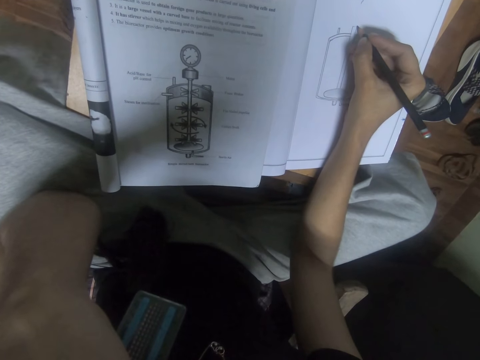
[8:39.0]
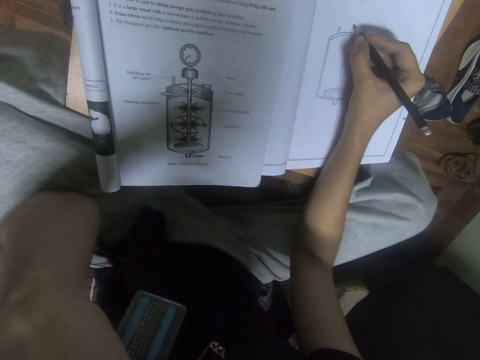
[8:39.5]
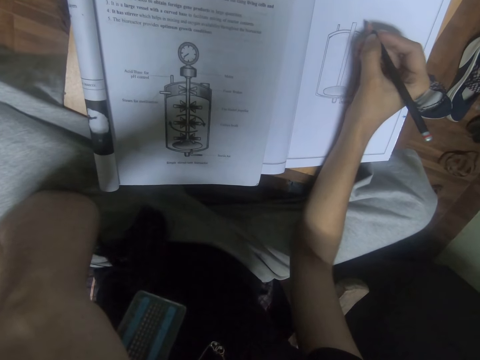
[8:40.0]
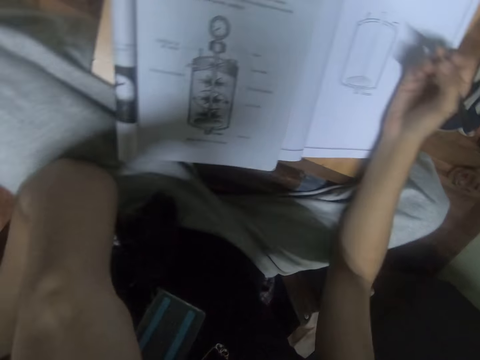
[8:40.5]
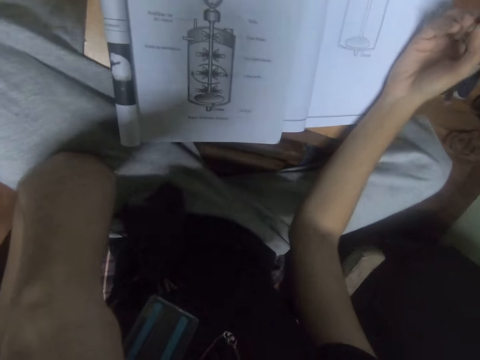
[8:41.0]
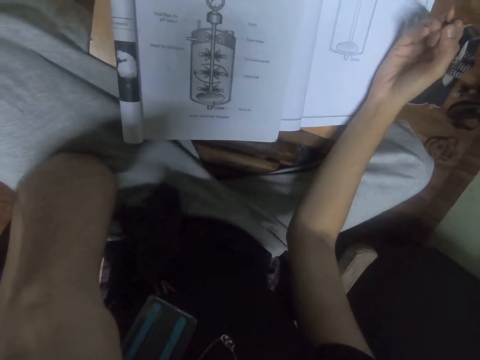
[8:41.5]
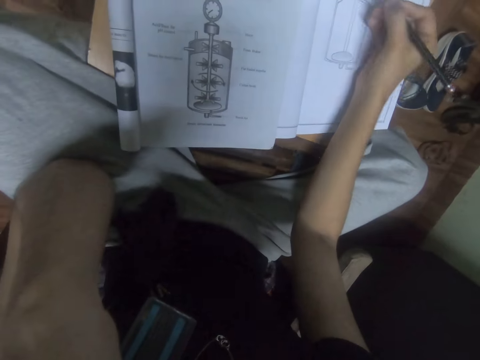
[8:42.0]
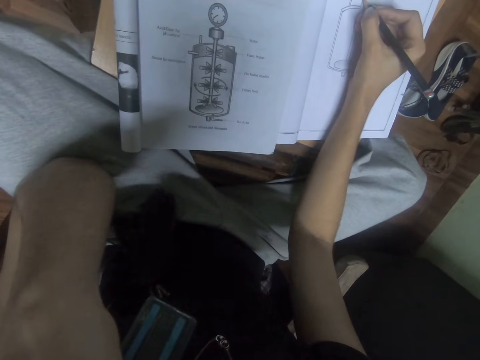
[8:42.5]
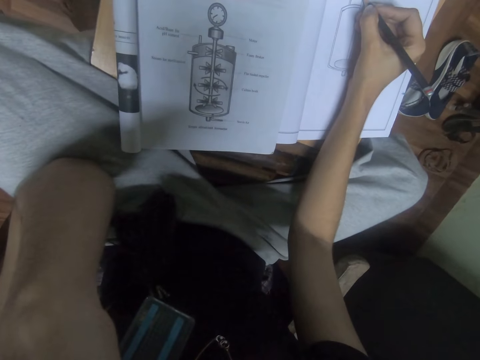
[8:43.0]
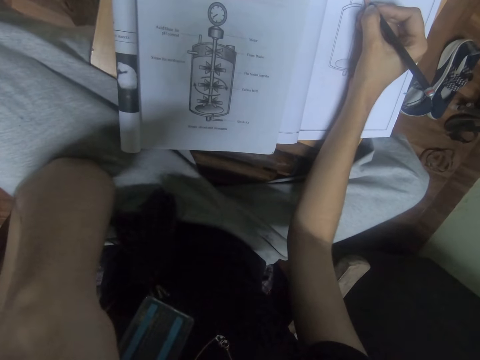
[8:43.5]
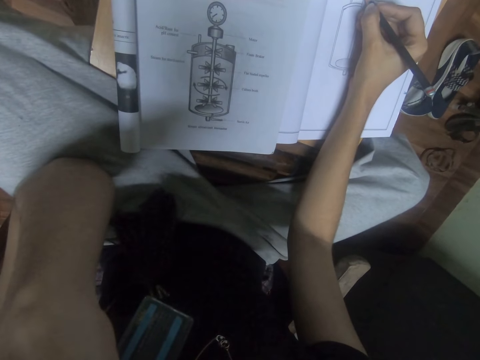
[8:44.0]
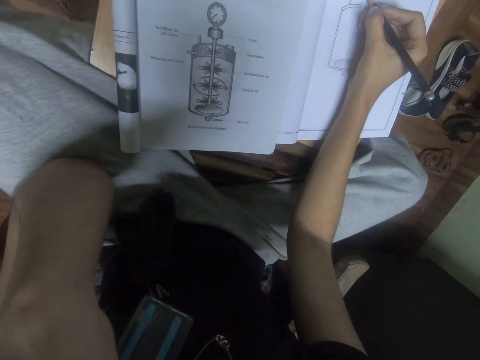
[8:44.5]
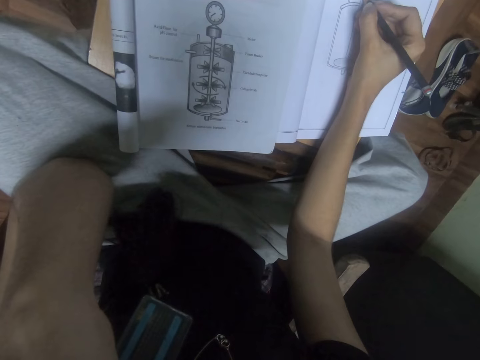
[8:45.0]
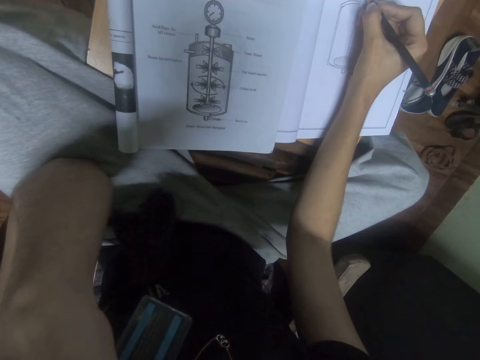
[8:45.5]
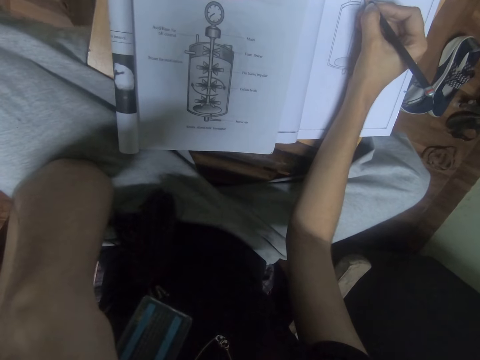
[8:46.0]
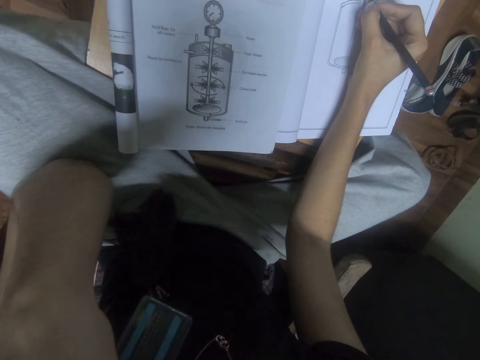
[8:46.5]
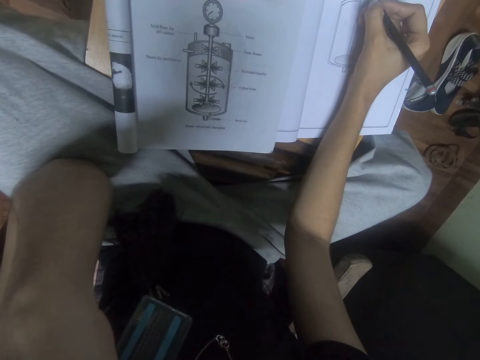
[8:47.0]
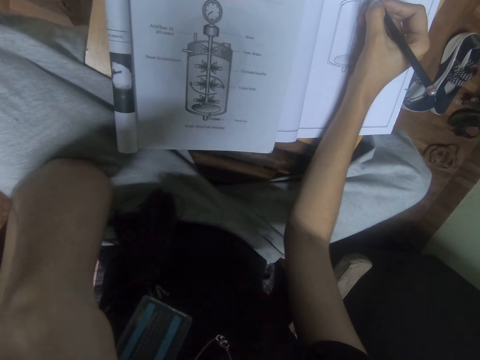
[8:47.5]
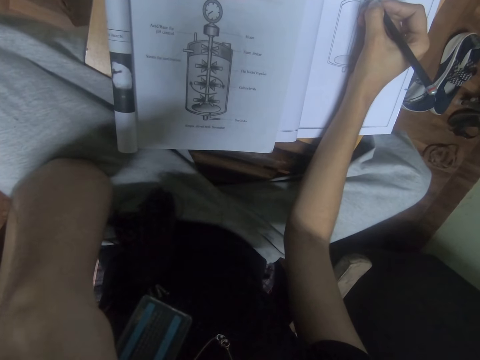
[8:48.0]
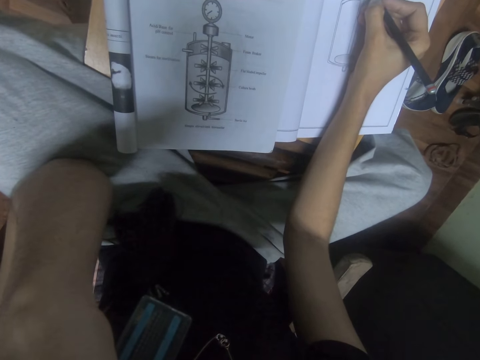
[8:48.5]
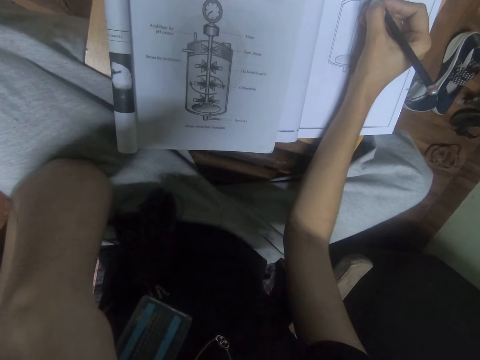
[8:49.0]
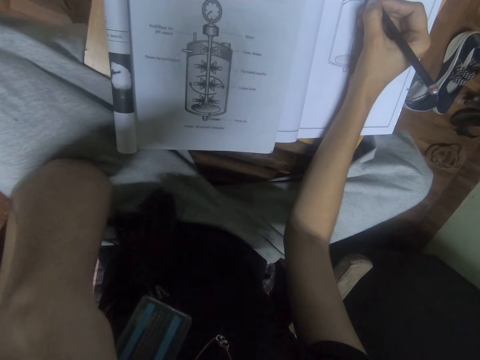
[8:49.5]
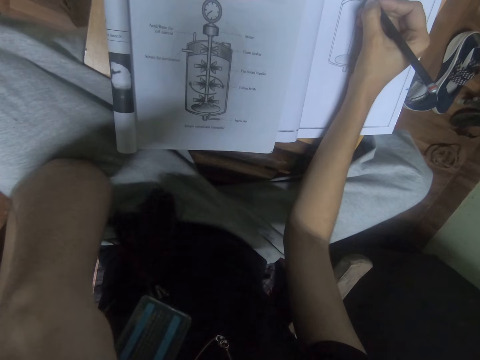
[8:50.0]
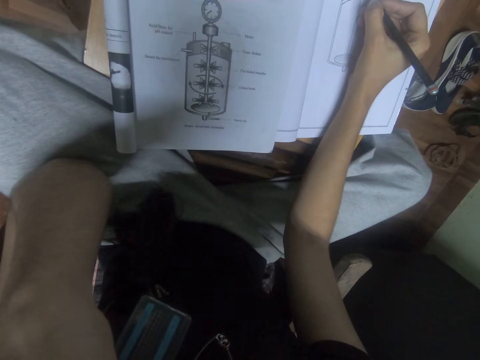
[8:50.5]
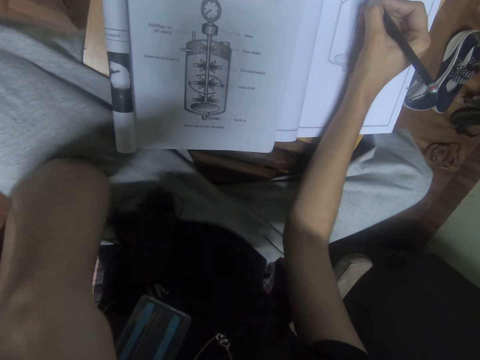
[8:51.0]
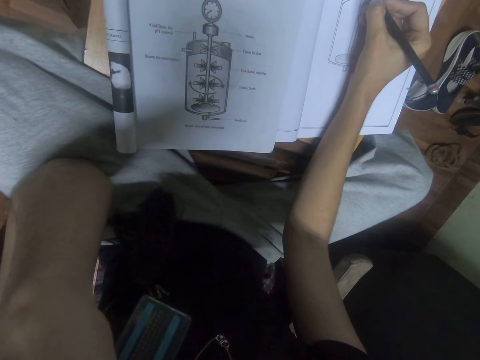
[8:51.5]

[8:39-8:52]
The camera wearer draws on the book with a pencil in the right hand. They look at the book.

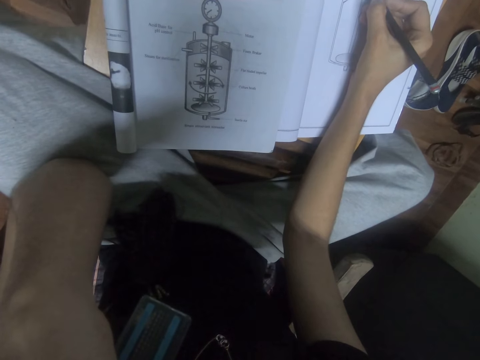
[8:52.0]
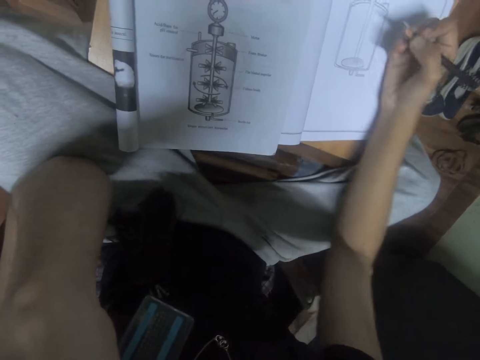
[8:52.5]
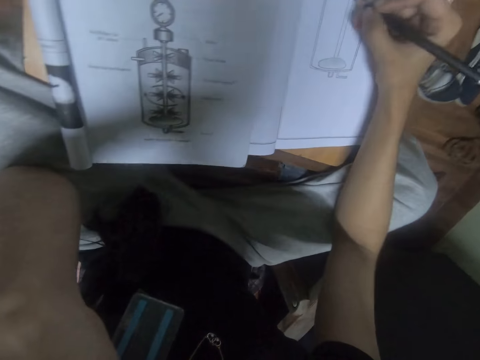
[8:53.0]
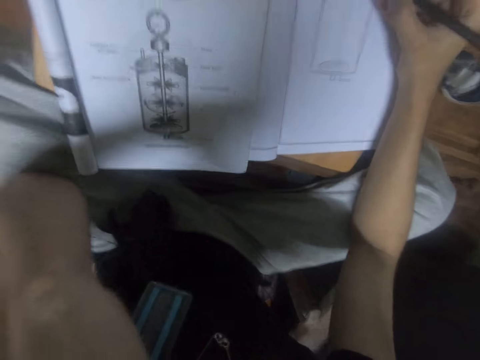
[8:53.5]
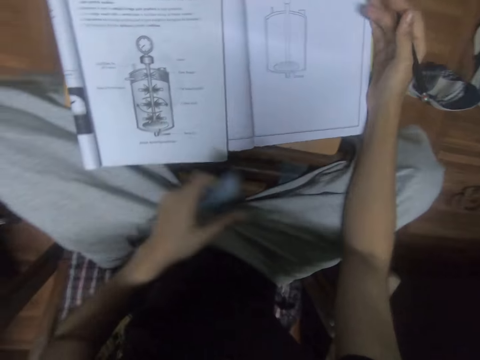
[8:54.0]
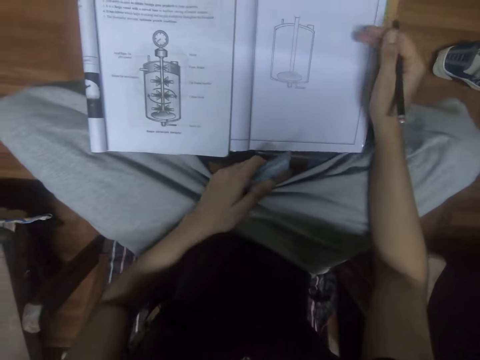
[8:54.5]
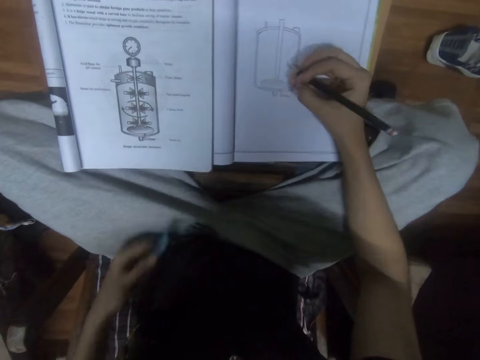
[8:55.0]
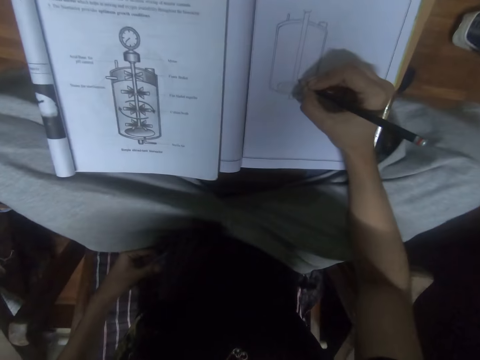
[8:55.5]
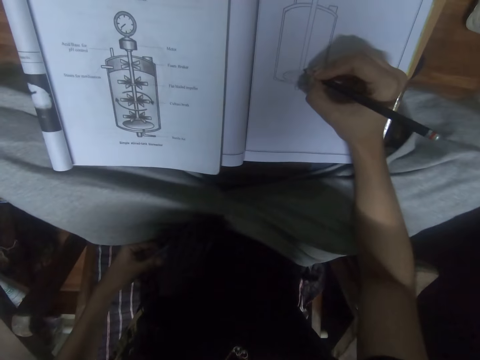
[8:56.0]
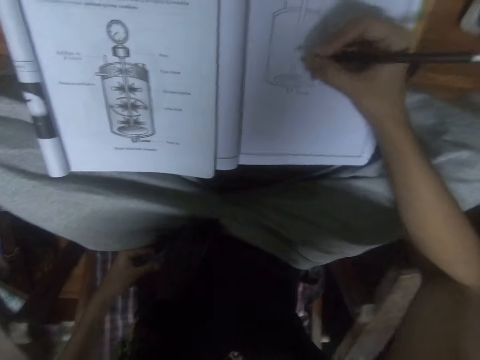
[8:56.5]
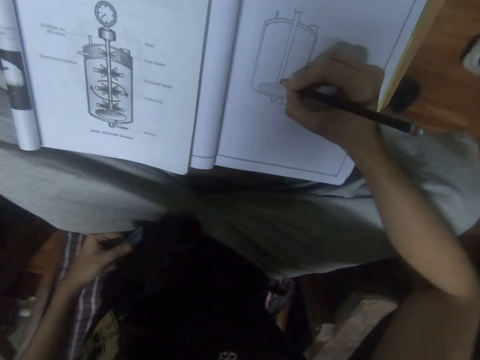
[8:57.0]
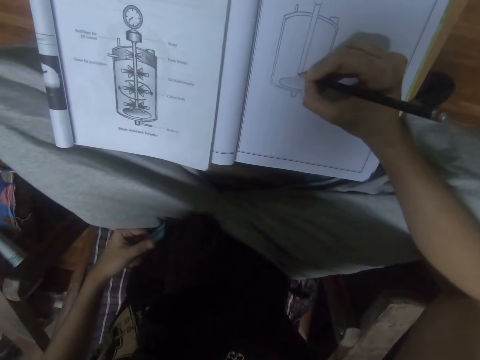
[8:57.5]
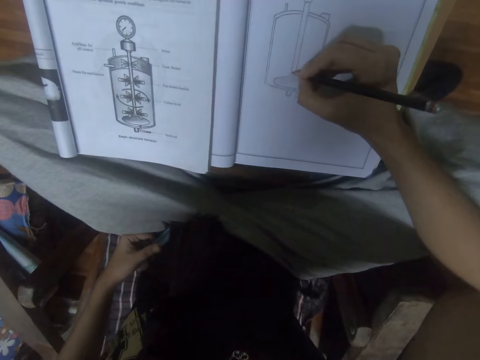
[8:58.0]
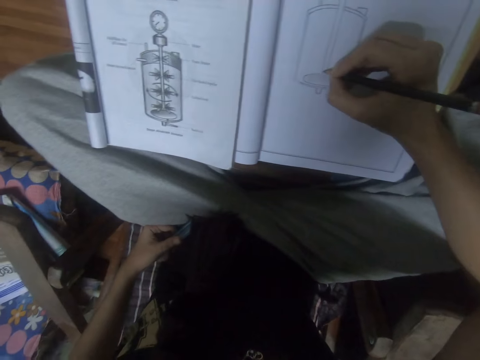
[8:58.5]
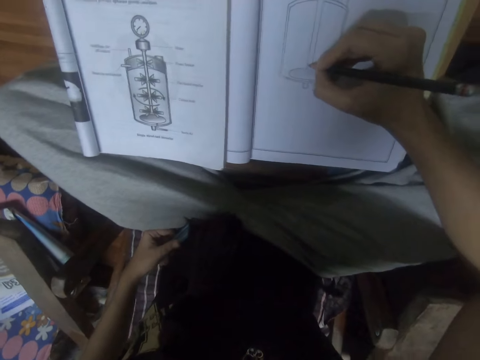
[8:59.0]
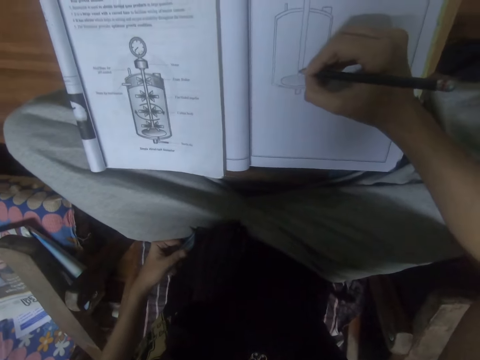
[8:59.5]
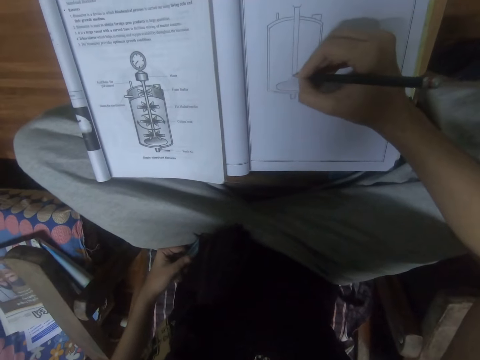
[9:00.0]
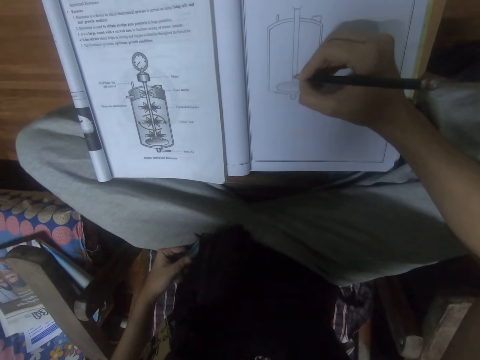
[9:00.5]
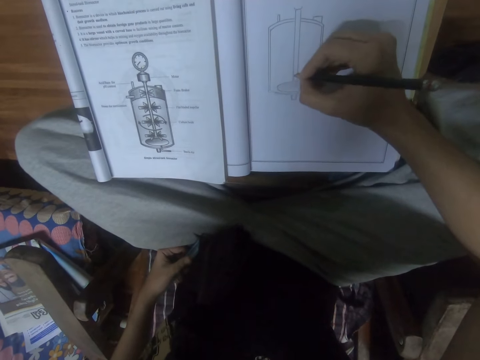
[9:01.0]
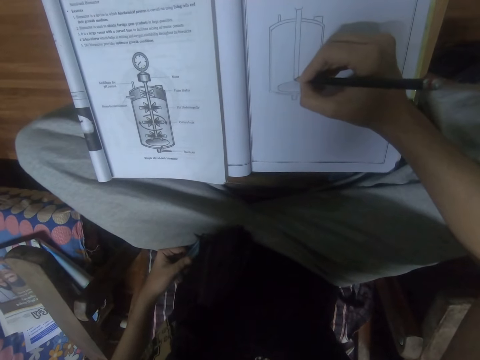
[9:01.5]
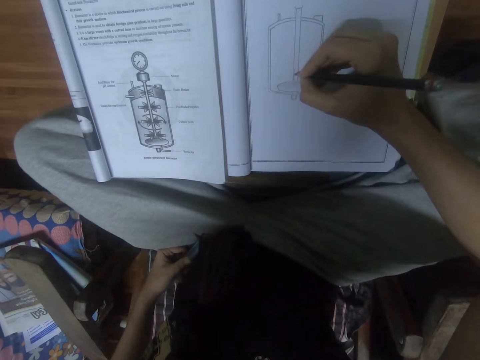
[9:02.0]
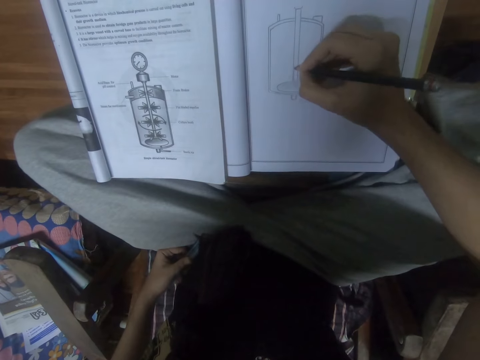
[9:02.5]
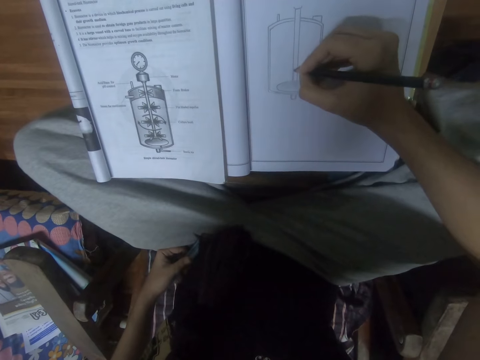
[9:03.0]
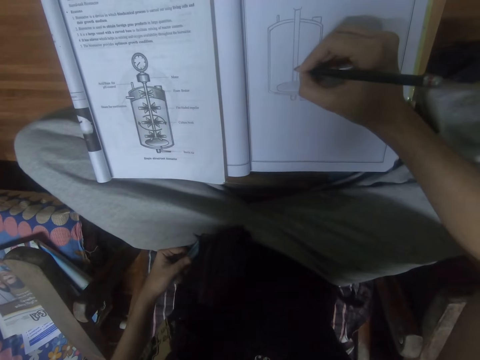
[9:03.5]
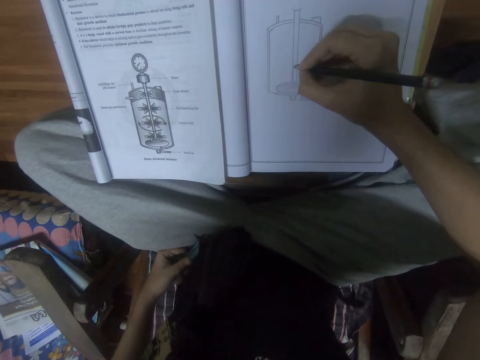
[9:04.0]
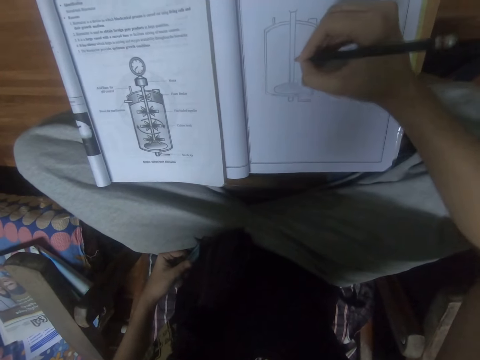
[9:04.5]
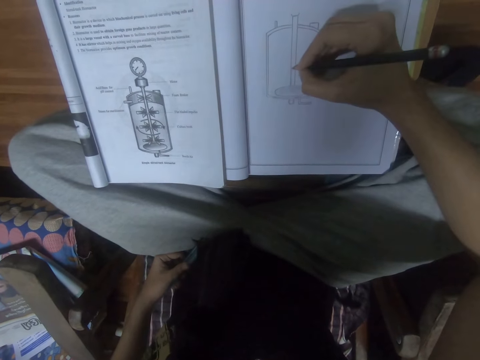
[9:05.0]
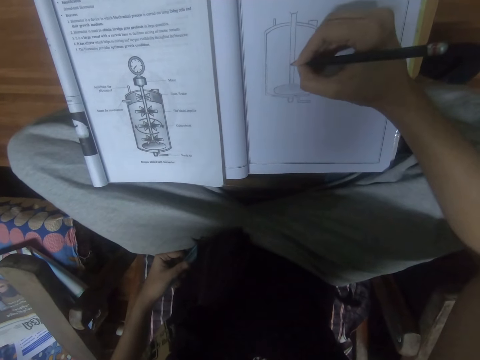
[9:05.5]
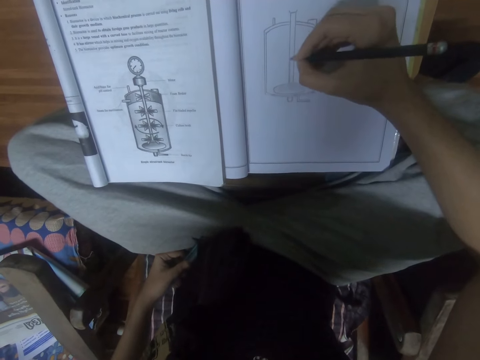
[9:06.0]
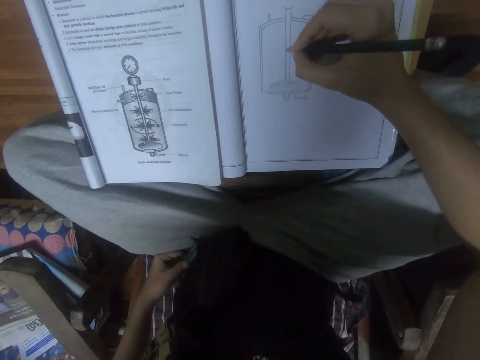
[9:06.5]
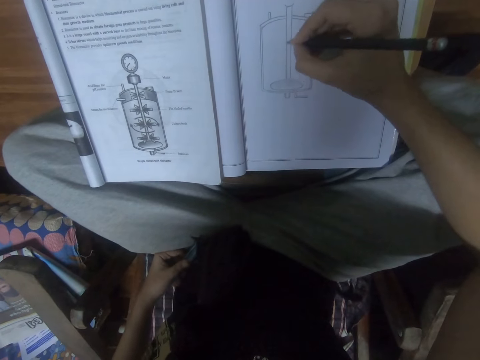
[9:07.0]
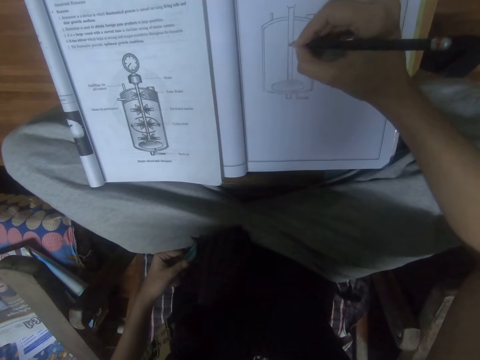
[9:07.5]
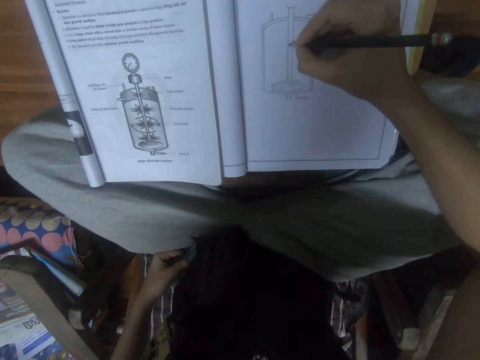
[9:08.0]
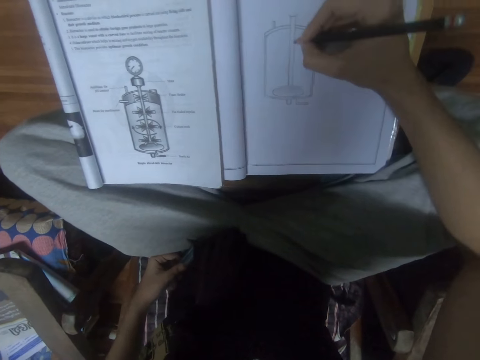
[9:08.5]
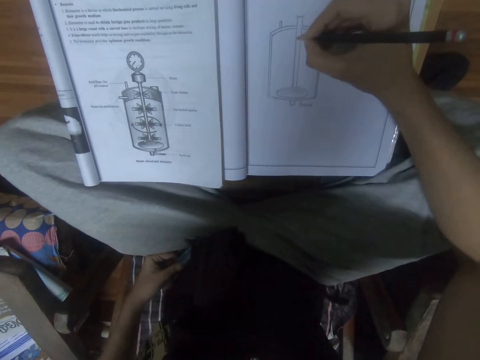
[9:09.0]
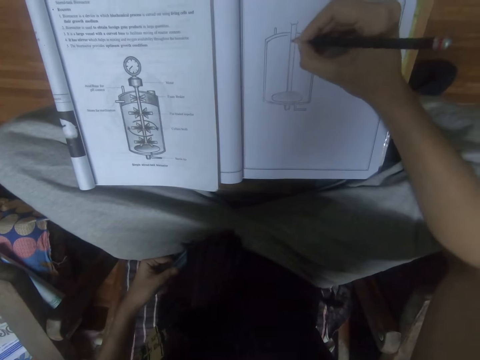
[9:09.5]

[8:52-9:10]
The camera wearer holds a ruler with the left hand. They draw on the book with a pencil in the right hand. They look at the book.
